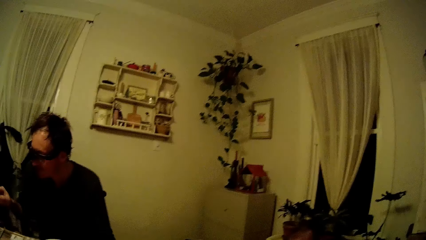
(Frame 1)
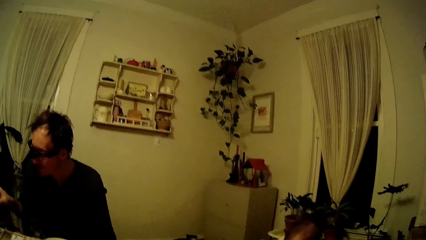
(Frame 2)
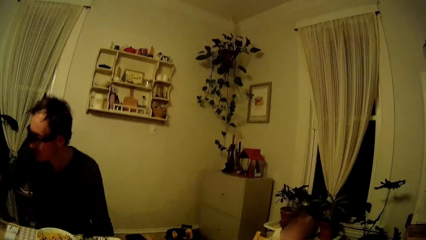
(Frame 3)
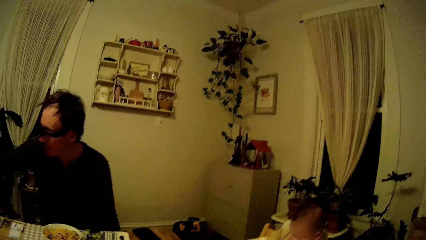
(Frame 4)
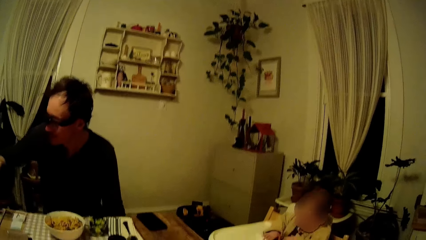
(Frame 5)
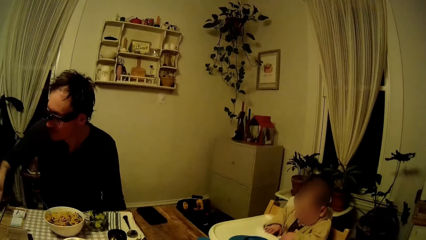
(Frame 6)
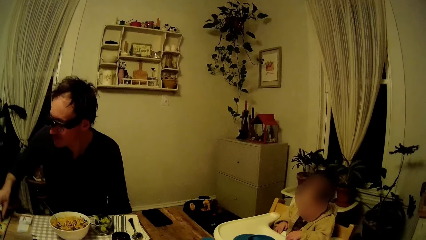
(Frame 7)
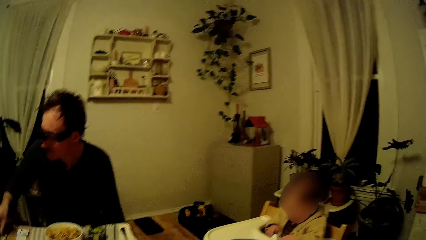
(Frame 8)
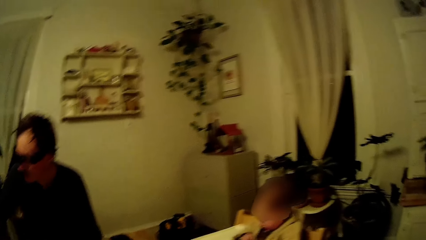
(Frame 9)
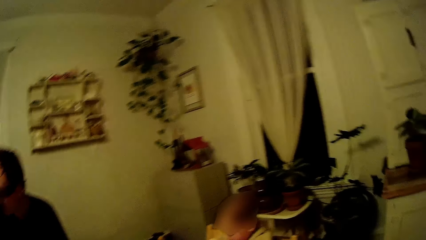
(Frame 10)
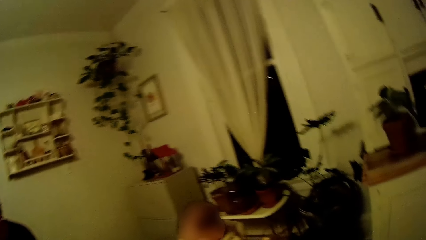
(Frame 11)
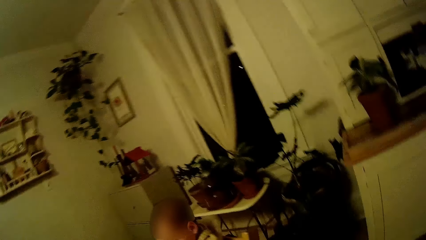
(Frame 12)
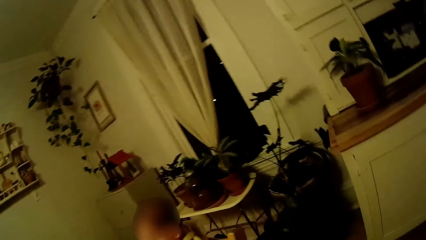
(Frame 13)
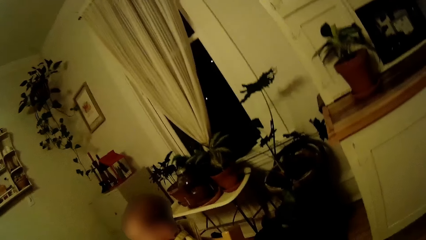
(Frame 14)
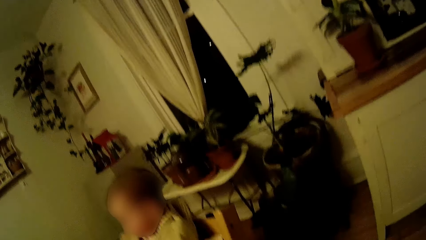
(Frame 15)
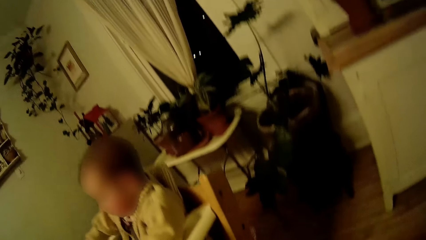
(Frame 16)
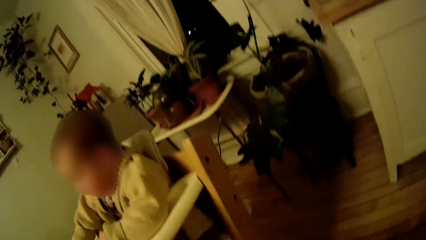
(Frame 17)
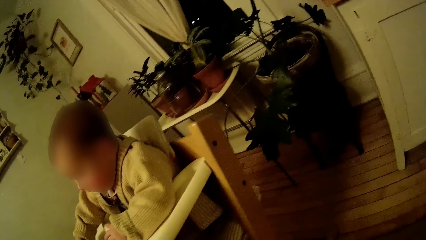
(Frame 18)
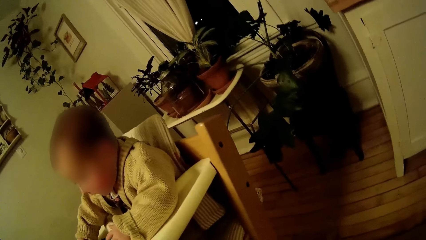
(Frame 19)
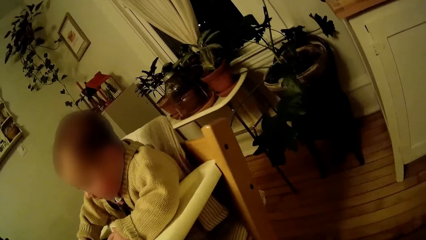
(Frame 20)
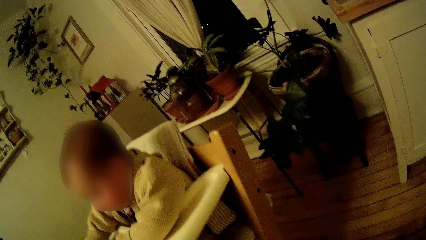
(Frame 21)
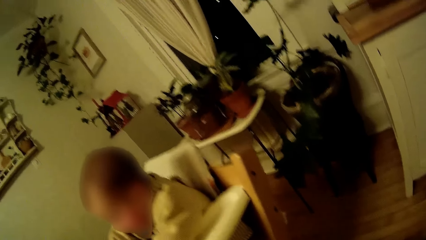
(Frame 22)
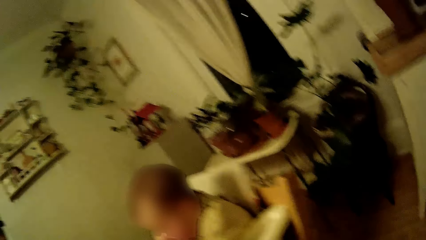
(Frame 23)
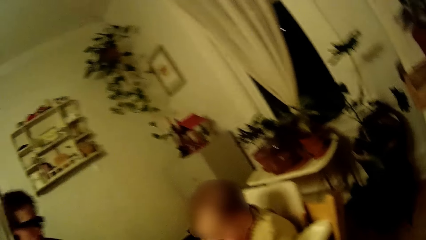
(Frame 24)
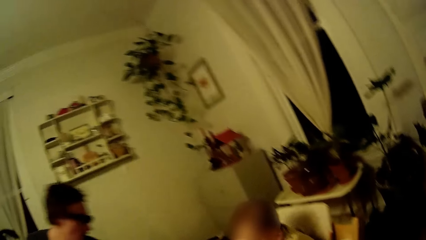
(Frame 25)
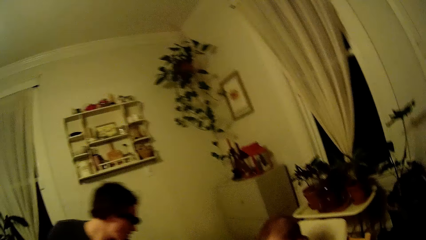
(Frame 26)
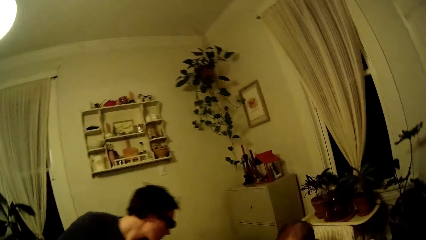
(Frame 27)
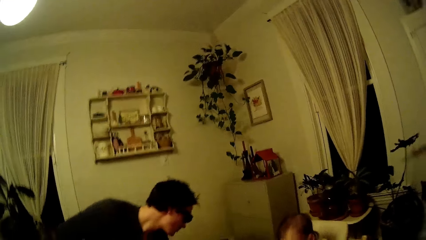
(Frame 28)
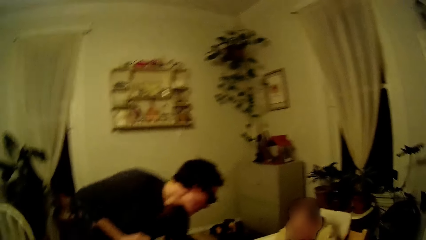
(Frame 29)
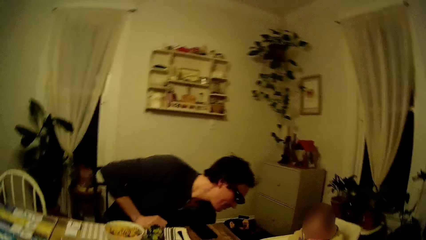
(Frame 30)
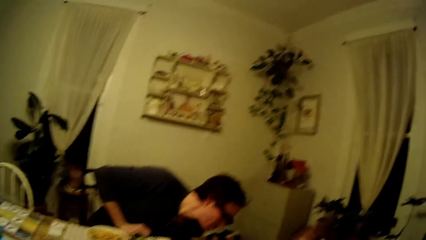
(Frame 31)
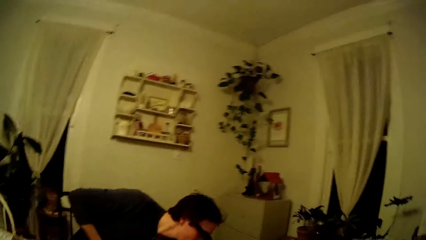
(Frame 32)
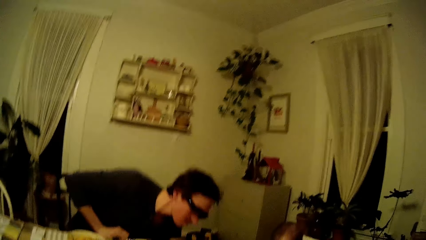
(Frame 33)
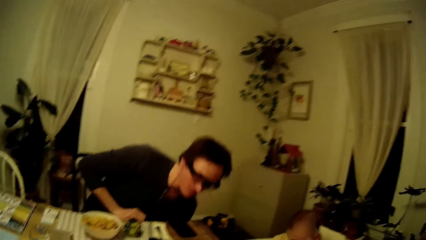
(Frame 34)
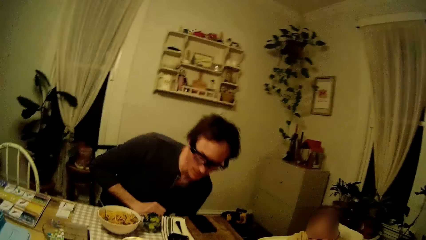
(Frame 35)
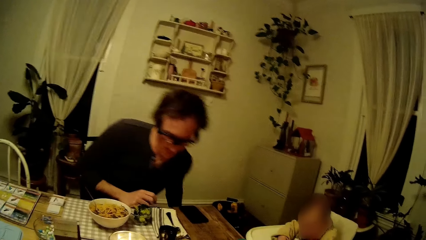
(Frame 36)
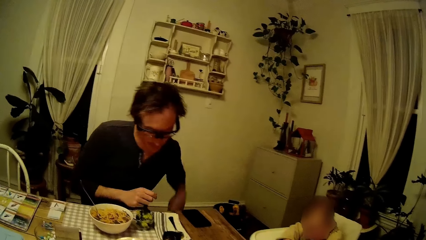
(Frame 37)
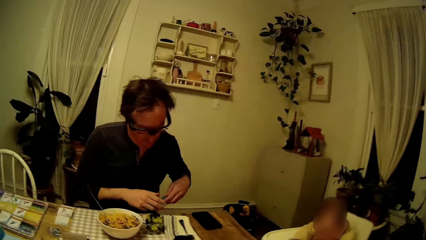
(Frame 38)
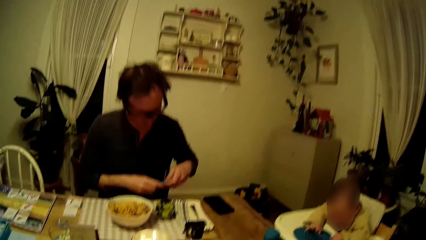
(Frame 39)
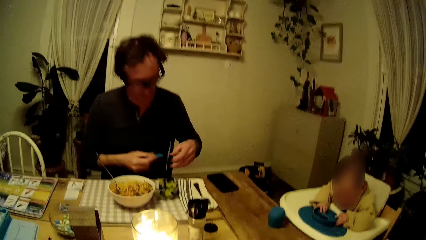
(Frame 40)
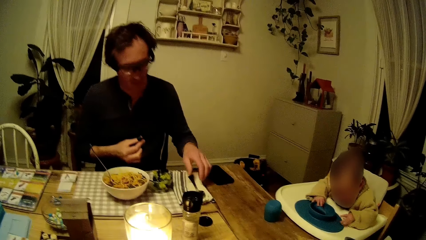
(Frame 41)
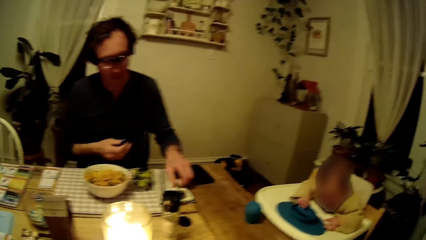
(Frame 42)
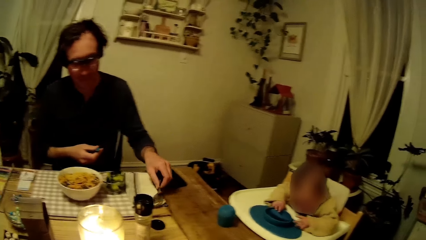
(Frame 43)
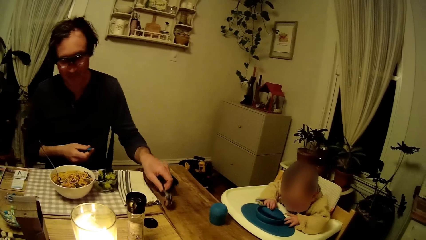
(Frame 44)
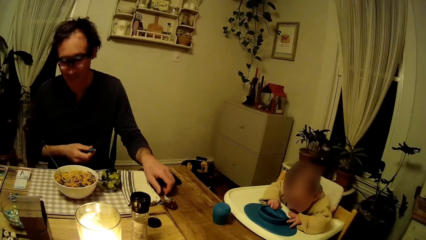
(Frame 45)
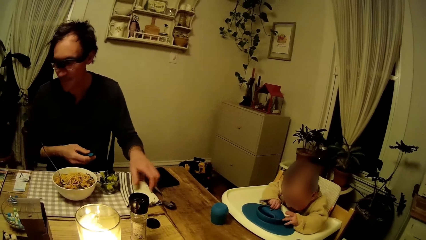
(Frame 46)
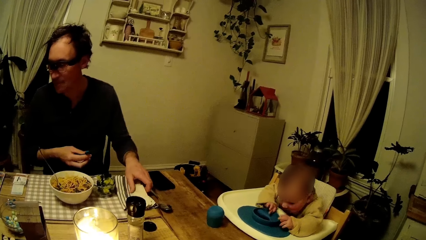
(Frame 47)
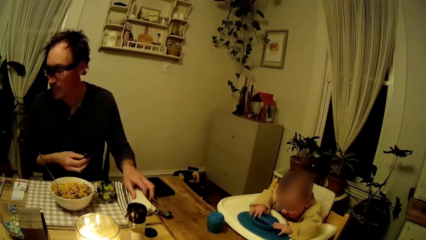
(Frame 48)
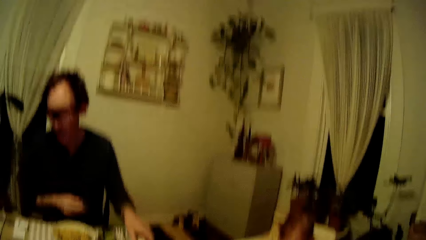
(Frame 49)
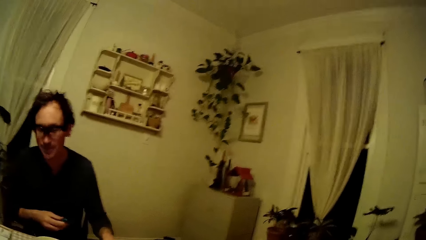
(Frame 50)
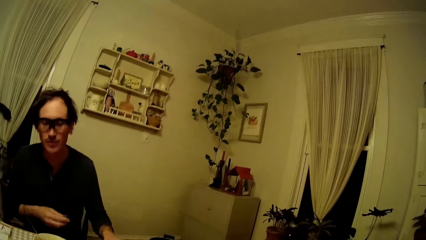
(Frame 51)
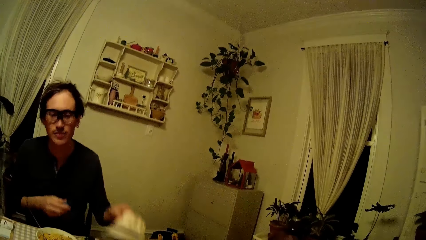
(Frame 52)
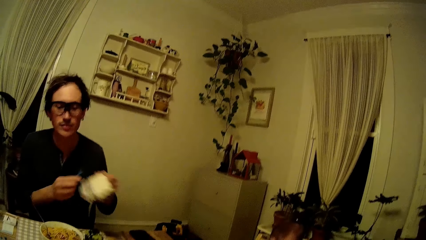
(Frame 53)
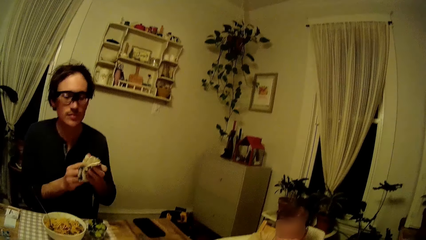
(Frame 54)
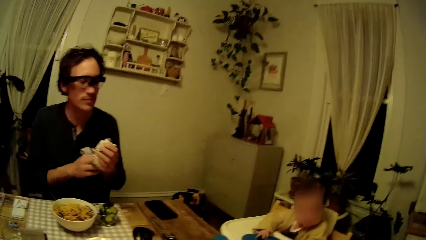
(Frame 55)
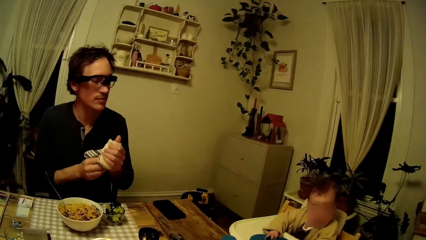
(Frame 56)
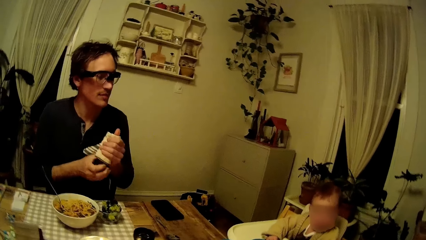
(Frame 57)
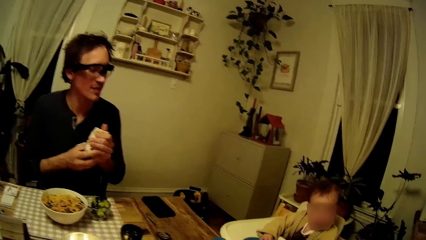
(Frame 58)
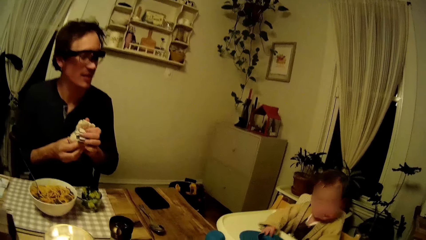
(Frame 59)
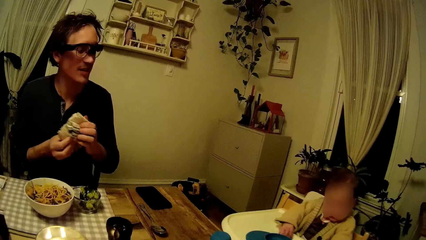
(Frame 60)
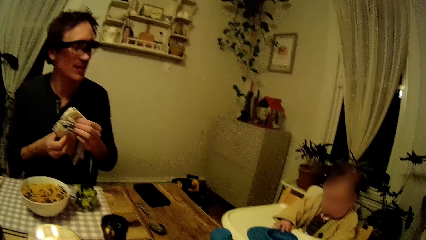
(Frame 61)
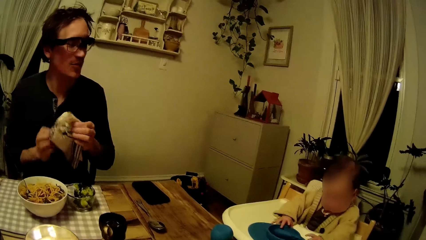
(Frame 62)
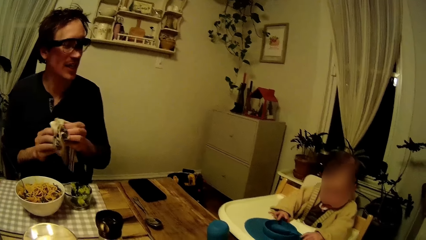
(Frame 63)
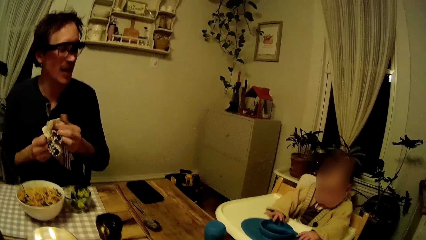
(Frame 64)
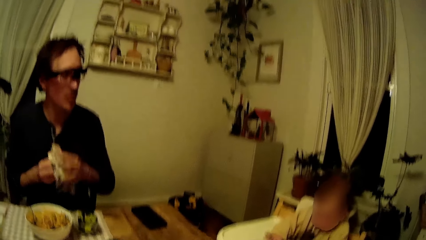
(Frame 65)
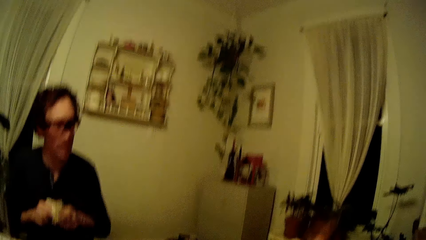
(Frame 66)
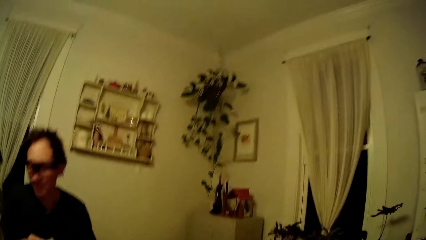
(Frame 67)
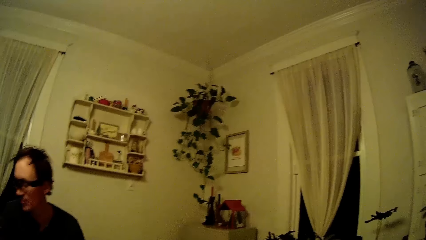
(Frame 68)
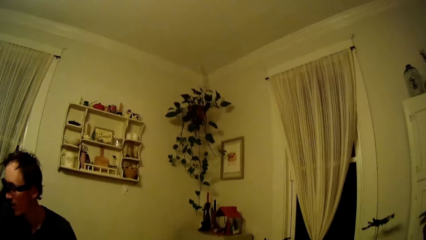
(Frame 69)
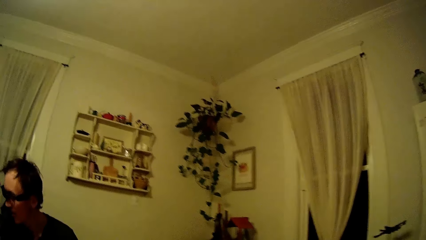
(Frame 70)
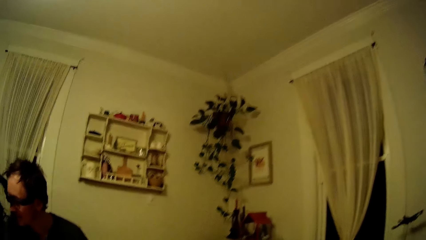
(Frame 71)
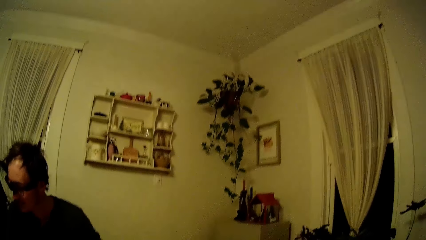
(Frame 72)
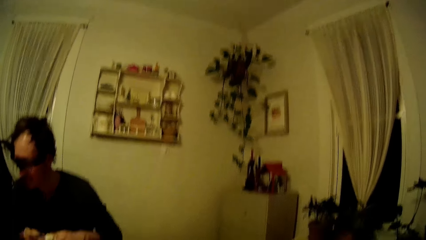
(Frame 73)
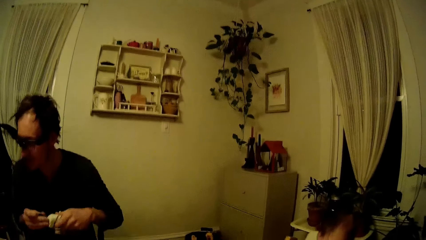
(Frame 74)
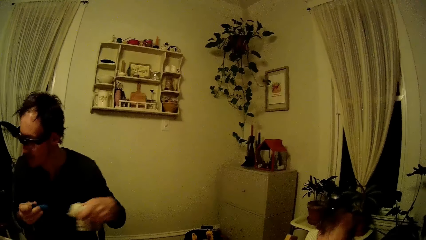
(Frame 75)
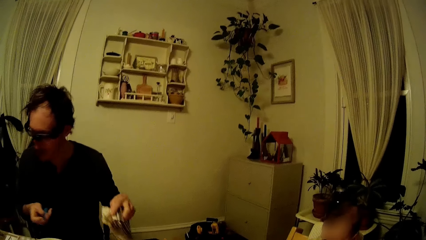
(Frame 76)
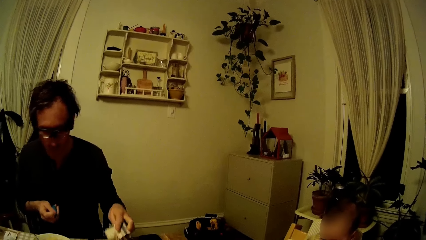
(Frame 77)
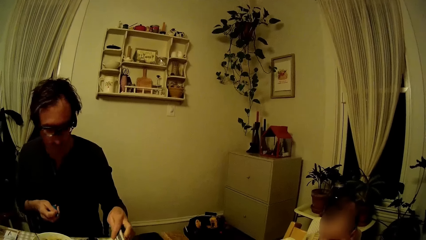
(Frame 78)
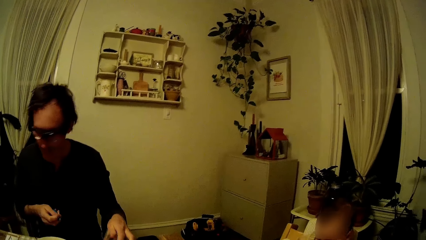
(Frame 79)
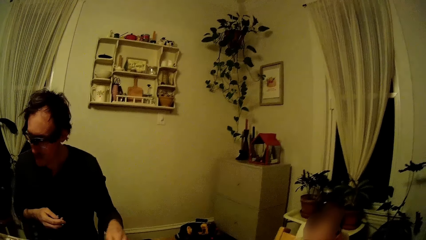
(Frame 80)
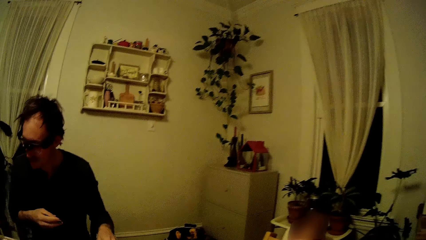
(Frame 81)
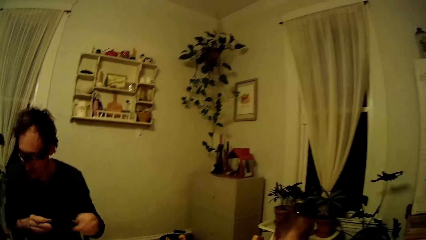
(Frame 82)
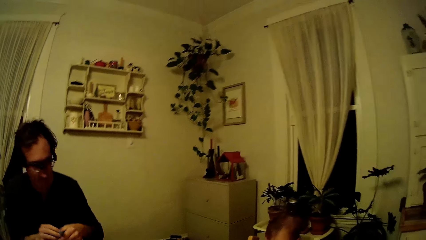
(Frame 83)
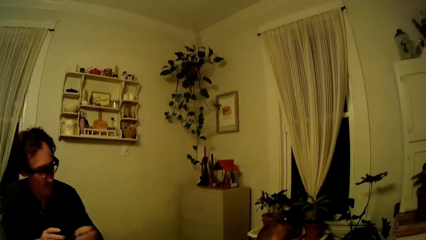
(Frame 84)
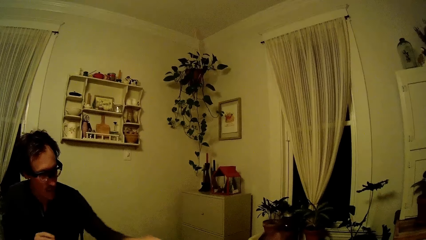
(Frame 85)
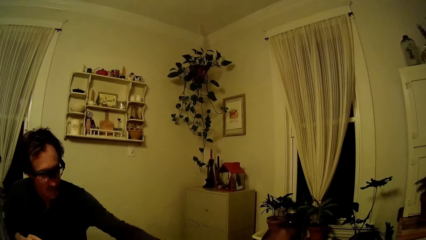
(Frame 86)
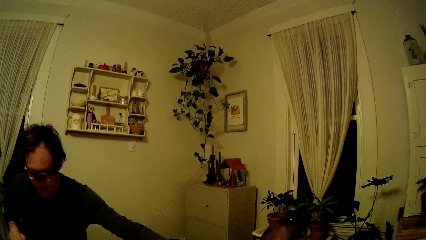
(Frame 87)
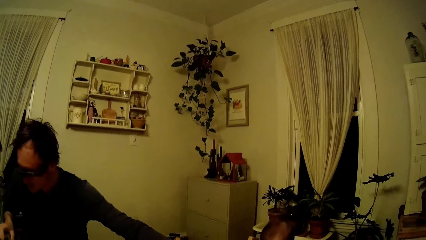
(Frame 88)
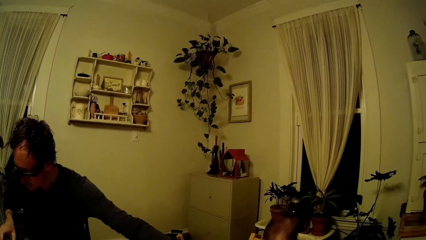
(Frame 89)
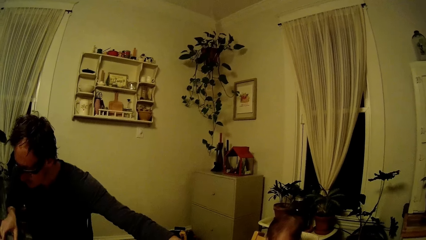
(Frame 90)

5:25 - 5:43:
A man picks a blue spoon on the floor with his left hand. The man passes the blue spoon to his right hand. The man moves a spoon on a napkin on the table with his left hand. The man picks the napkin on the table with his left hand. The man wipes the blue spoon in his right hand with the napkin in his left hand. The man drops the napkin in his left hand on the table. The man passes the blue spoon to his left hand.
